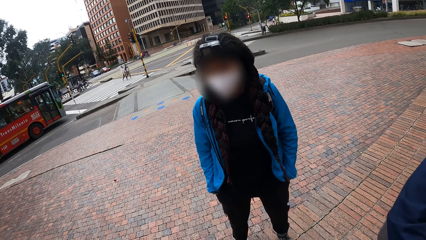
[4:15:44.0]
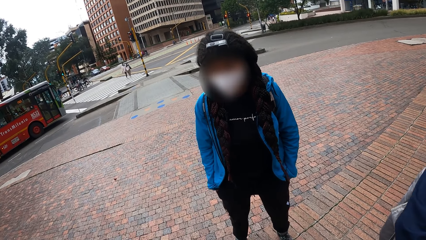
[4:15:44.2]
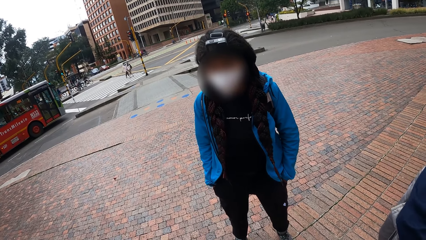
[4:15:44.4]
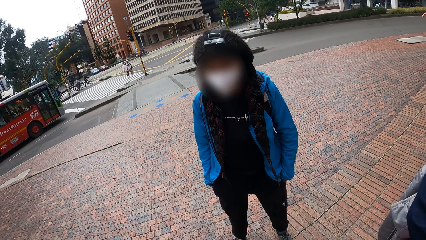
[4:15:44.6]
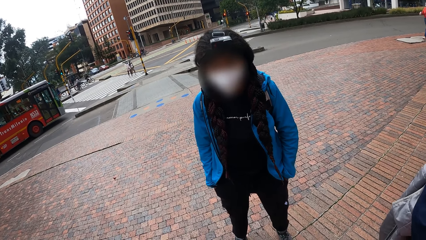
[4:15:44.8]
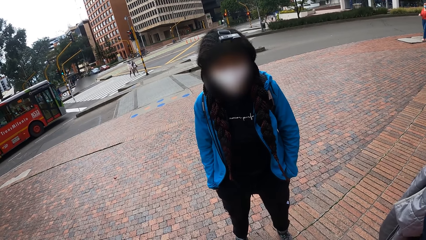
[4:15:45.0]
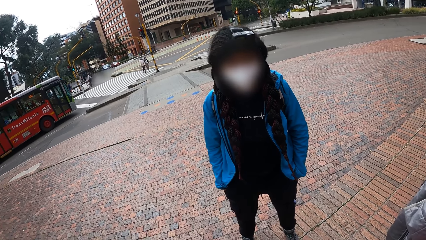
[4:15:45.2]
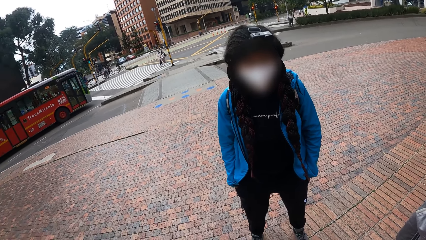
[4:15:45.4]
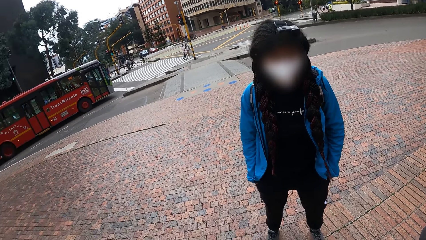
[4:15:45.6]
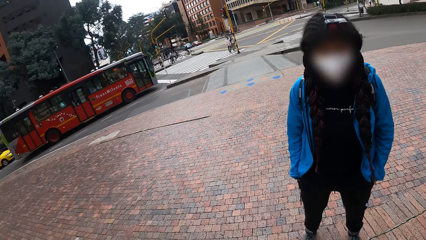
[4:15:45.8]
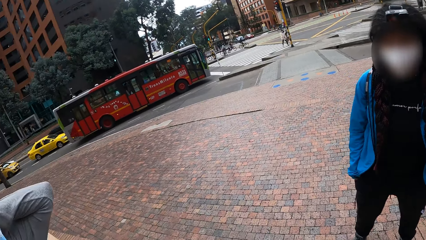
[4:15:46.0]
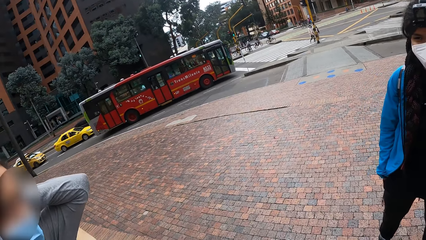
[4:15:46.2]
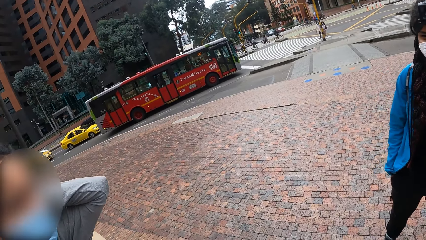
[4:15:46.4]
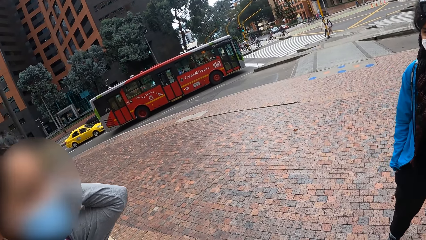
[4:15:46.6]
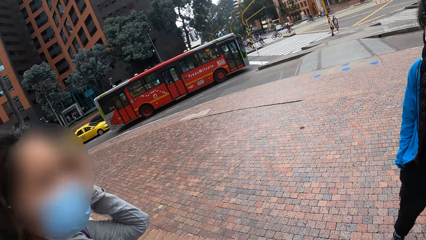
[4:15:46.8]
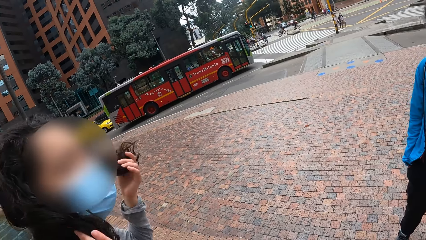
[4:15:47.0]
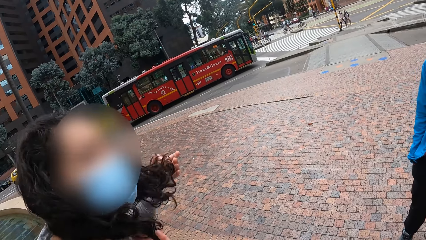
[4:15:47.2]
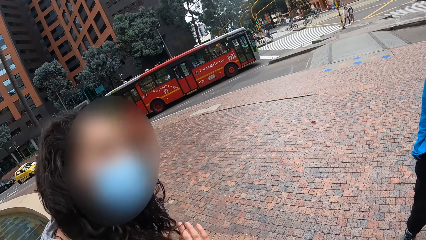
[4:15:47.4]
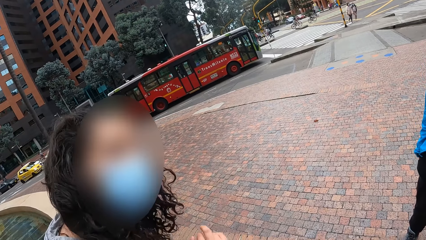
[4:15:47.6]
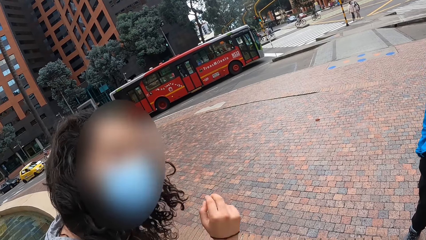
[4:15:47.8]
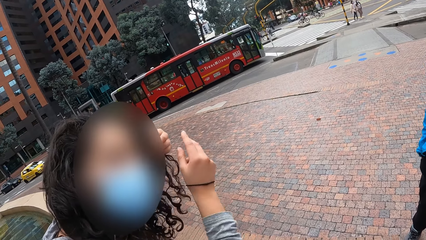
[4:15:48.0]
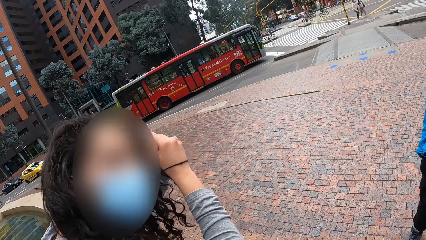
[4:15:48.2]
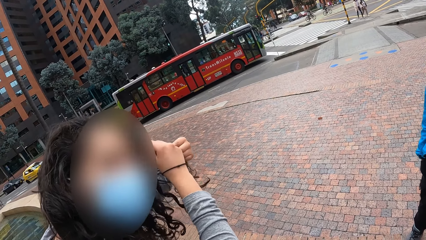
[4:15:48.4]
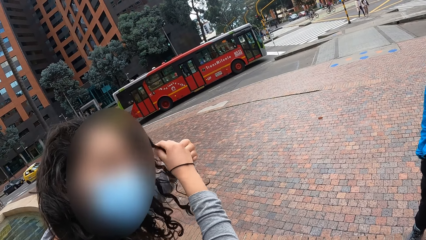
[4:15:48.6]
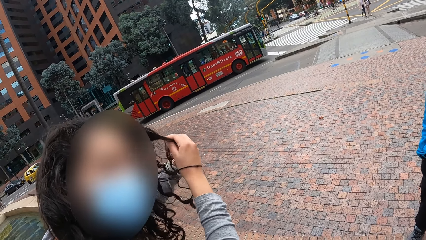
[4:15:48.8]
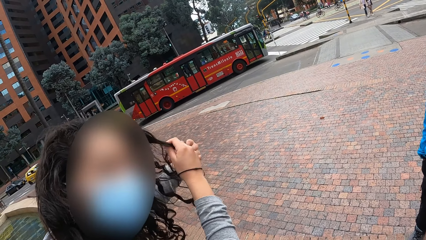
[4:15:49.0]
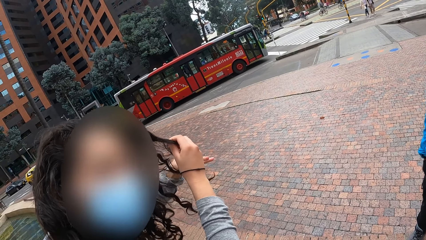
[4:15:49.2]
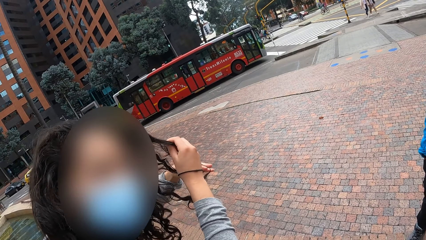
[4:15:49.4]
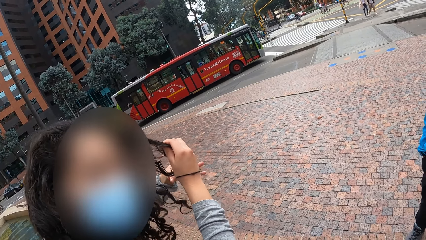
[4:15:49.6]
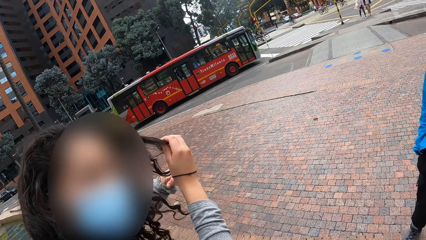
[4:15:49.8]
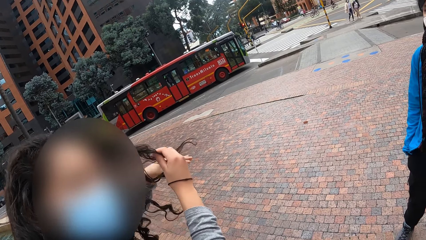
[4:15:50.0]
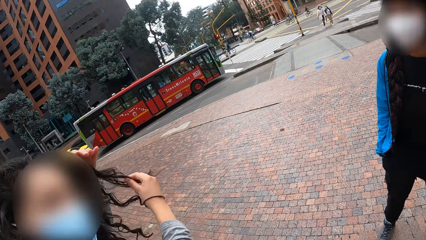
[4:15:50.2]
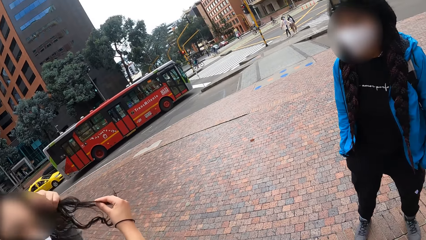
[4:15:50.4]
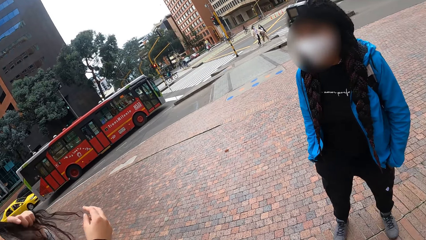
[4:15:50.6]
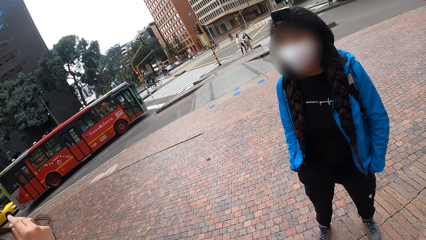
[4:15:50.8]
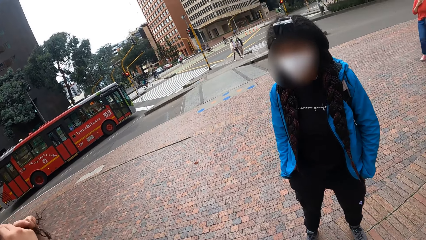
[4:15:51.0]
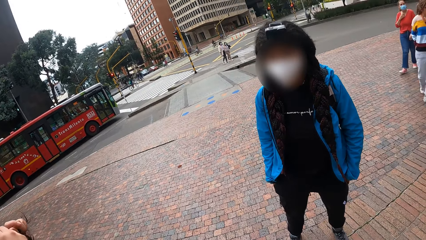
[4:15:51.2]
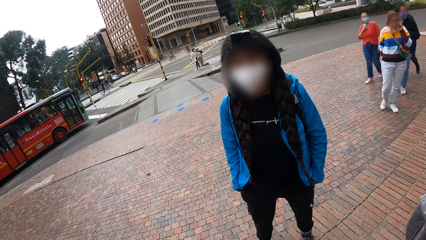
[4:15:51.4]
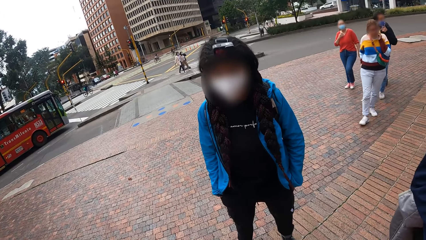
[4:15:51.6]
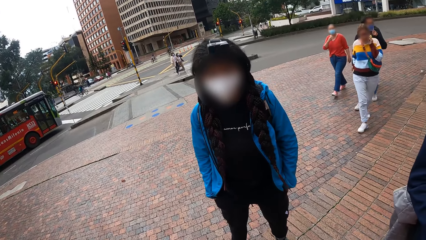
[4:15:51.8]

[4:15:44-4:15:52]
The woman touches her hair with her hands.
